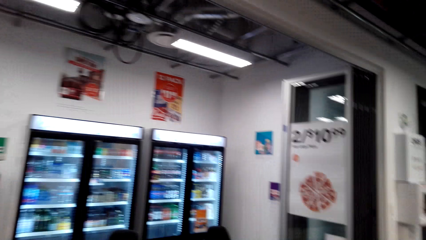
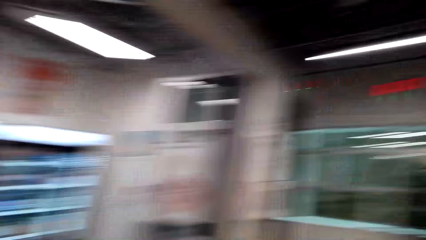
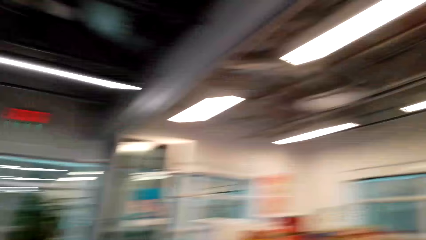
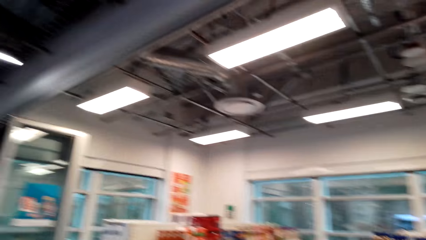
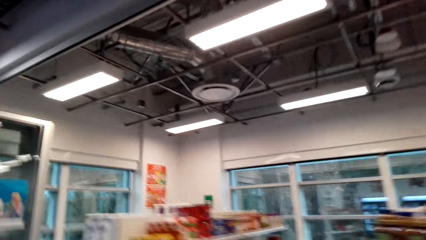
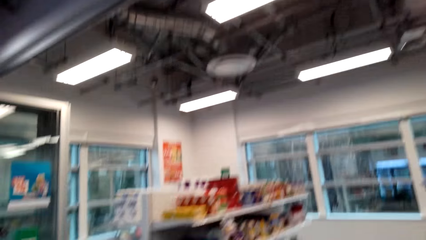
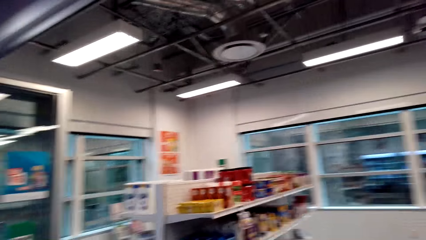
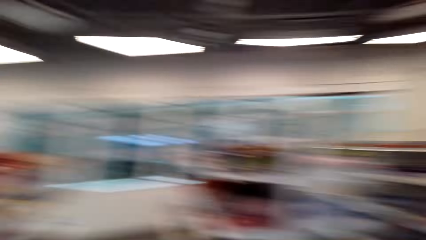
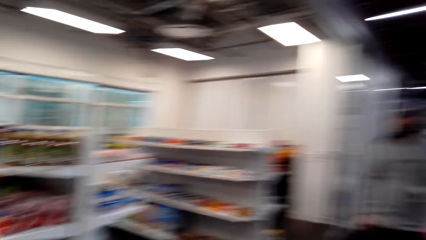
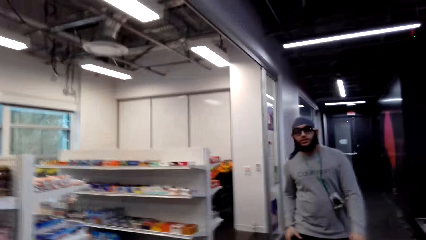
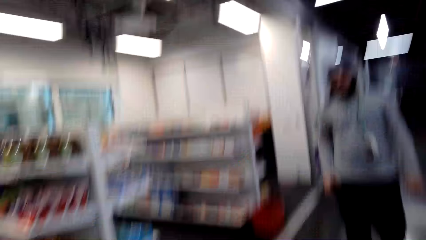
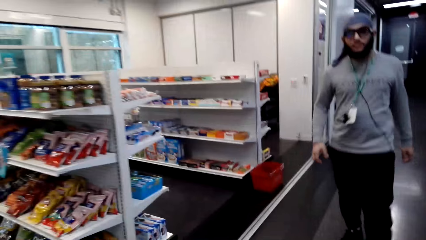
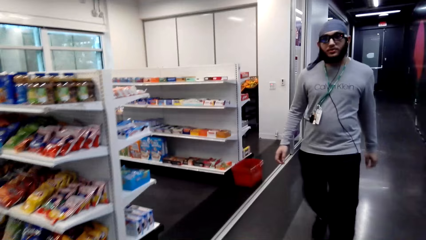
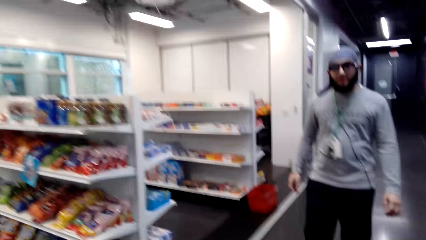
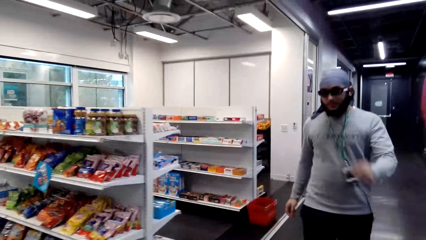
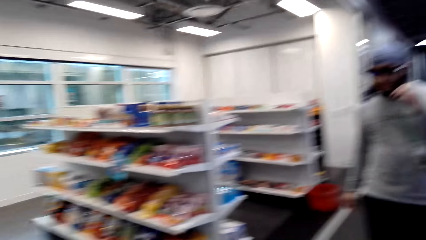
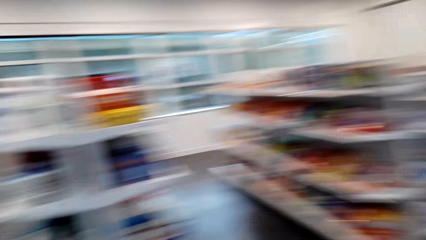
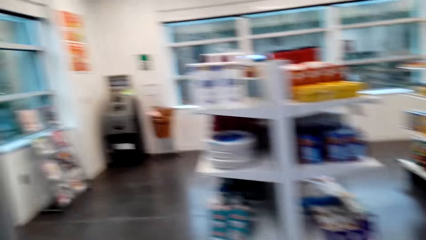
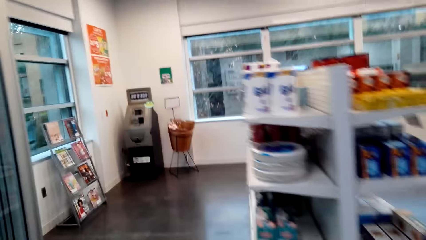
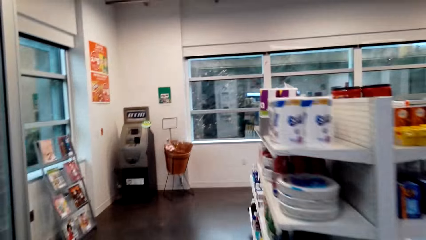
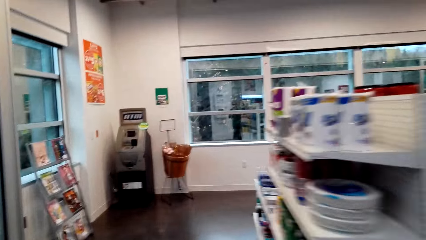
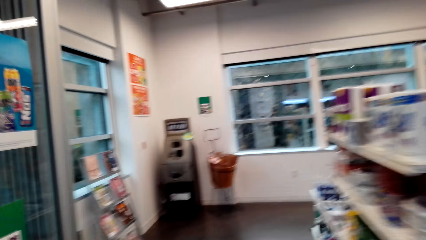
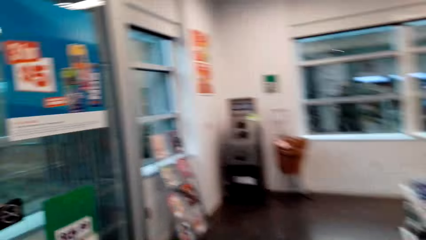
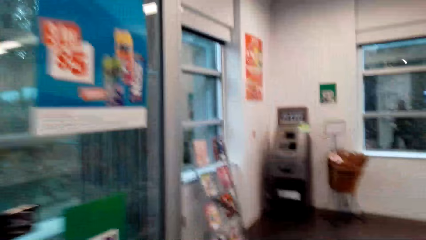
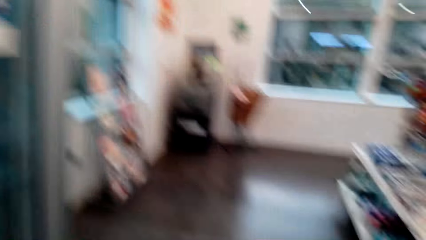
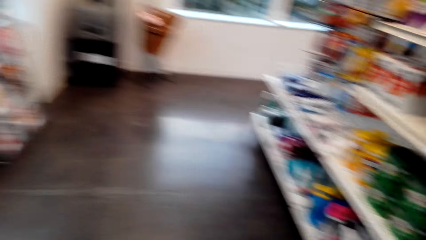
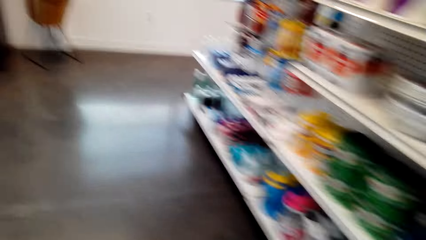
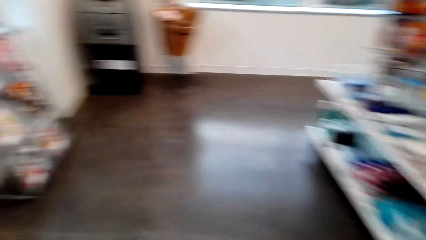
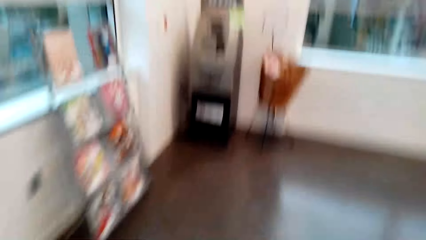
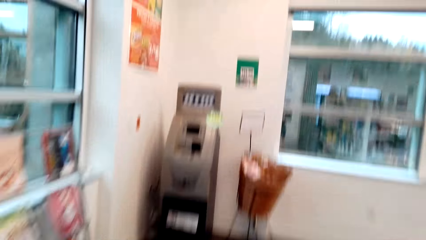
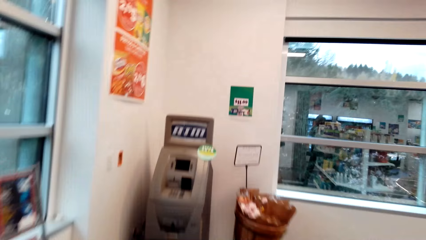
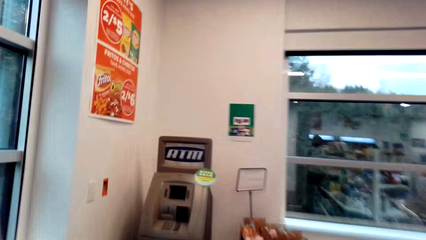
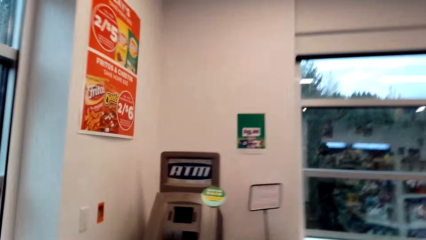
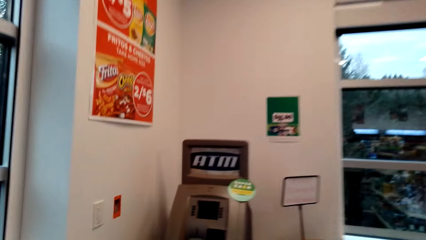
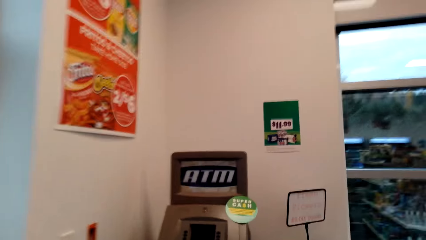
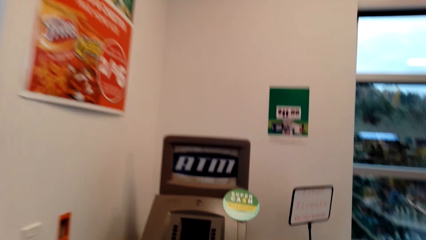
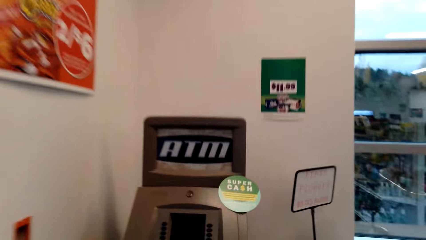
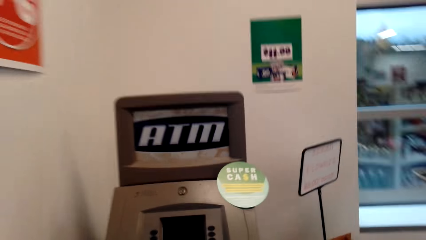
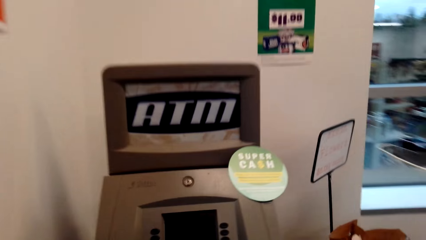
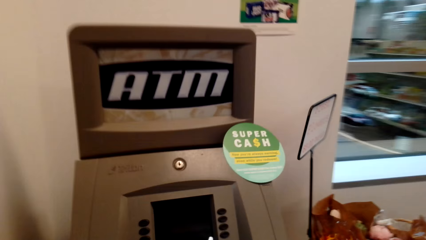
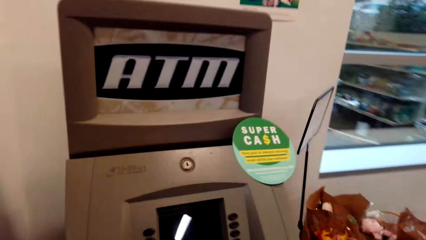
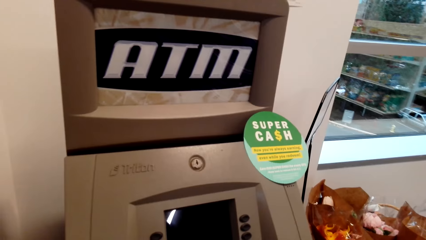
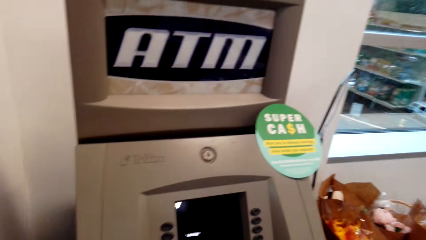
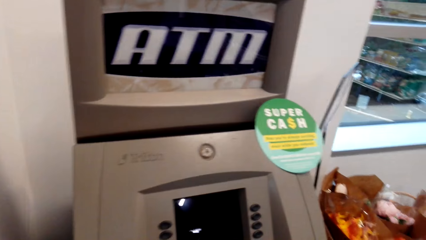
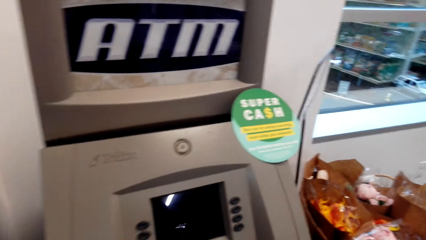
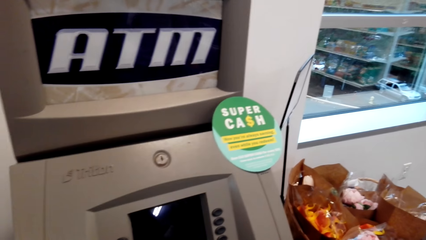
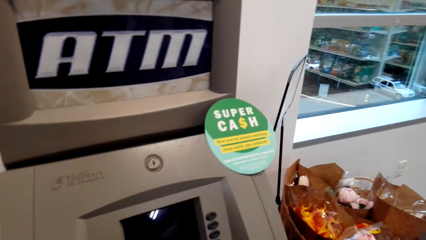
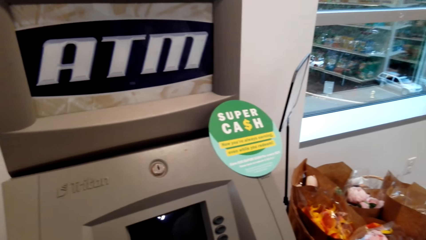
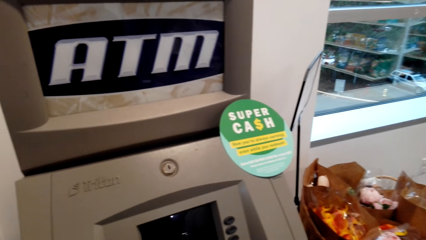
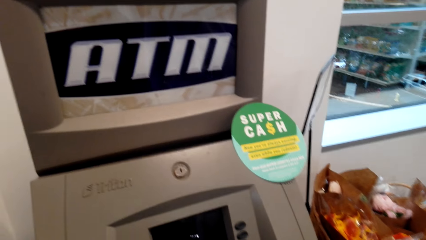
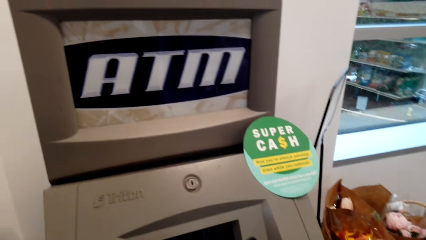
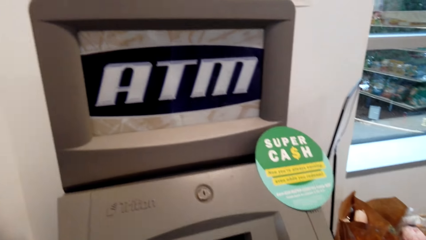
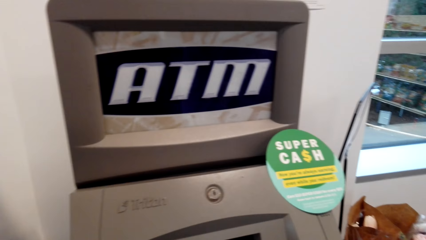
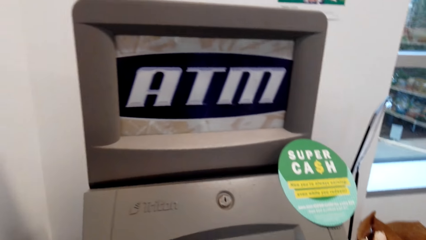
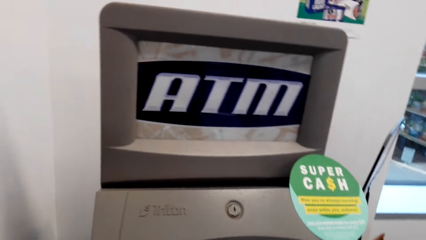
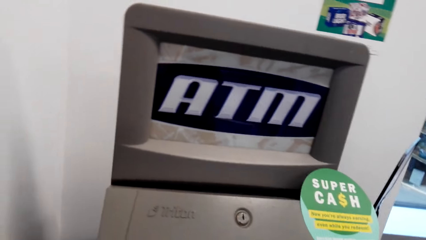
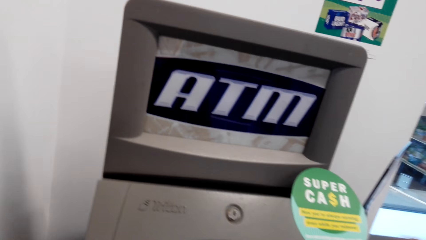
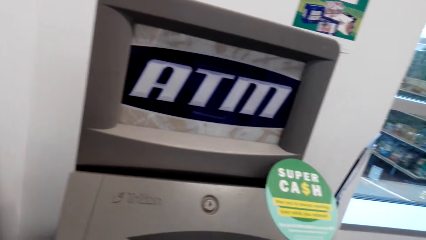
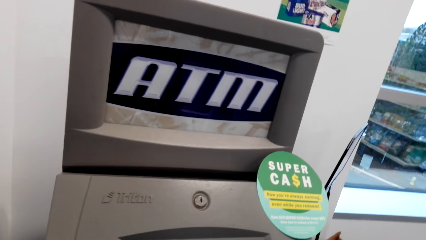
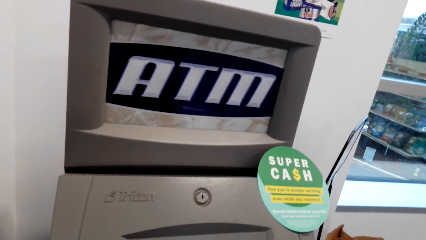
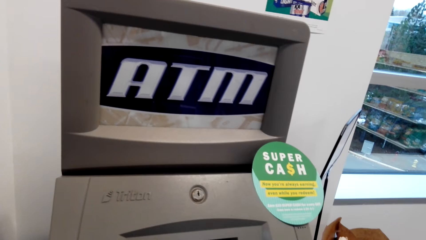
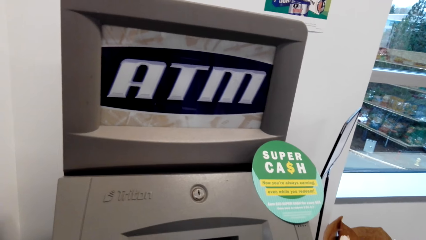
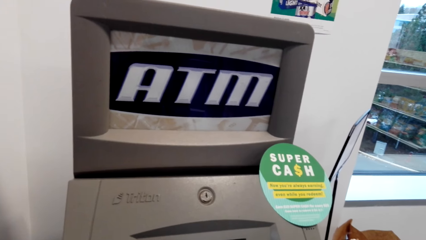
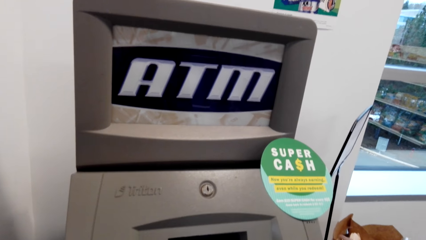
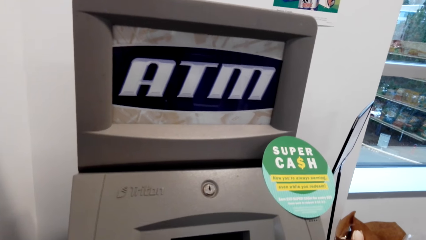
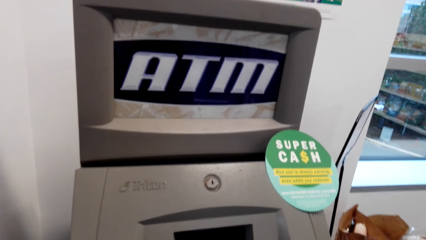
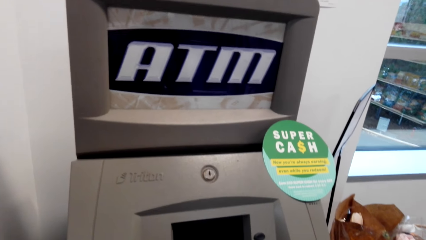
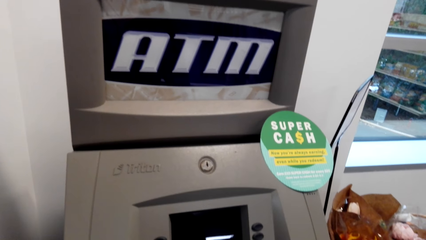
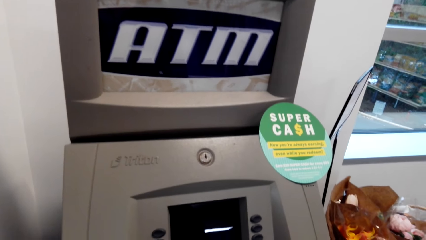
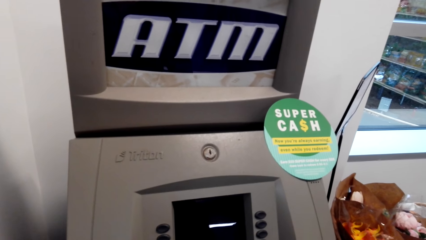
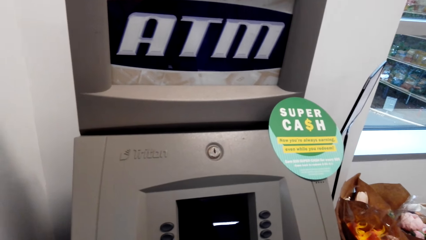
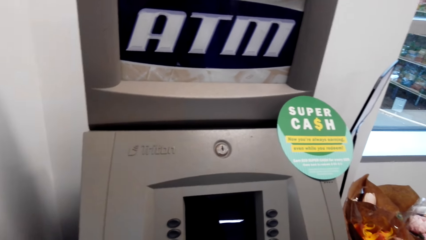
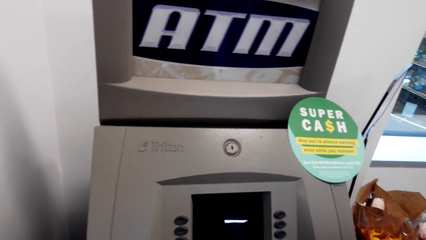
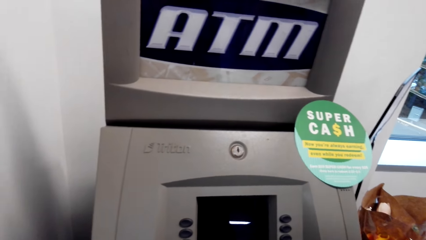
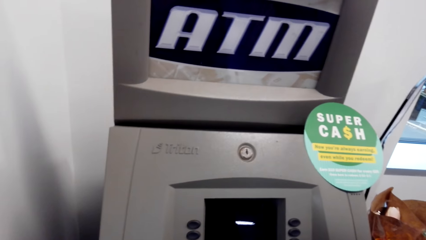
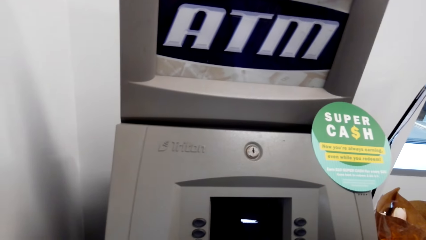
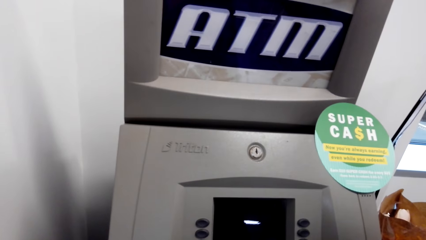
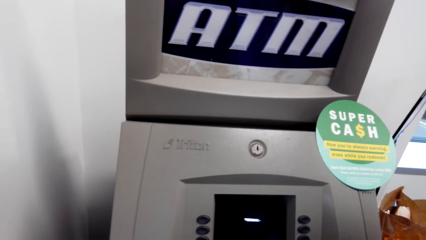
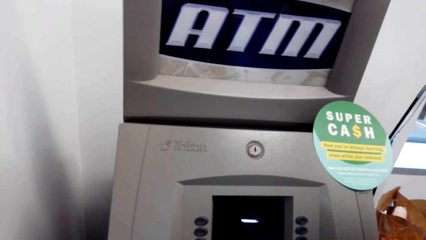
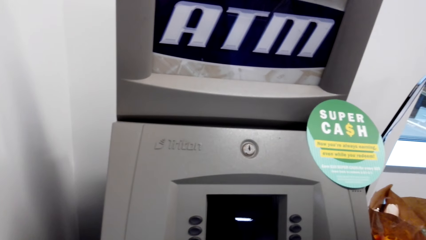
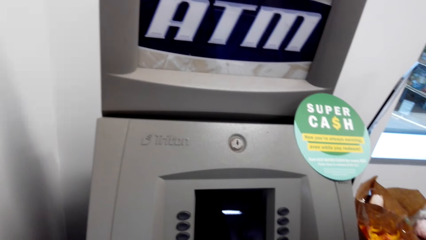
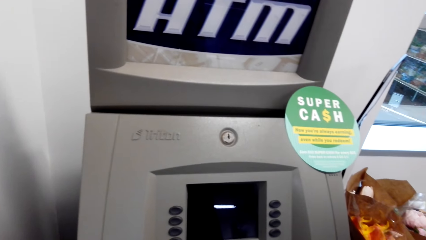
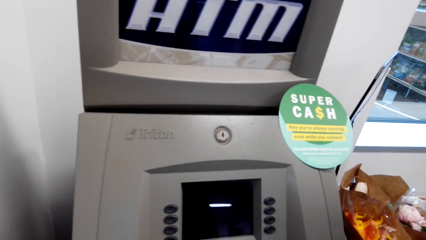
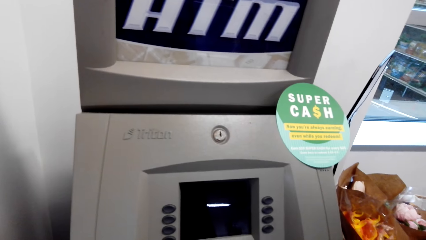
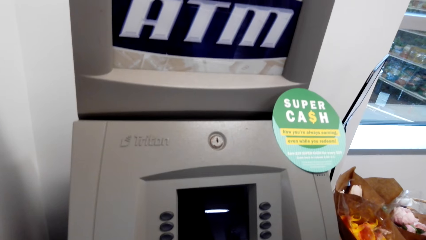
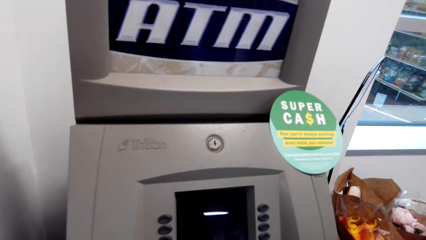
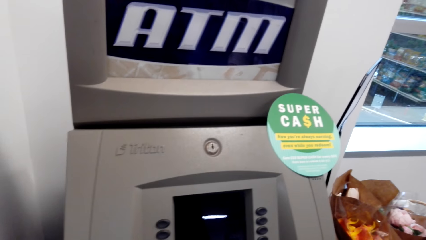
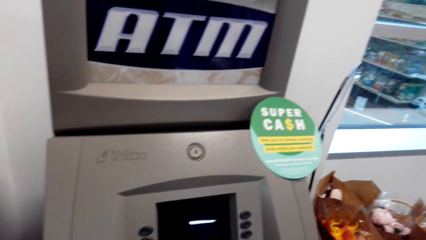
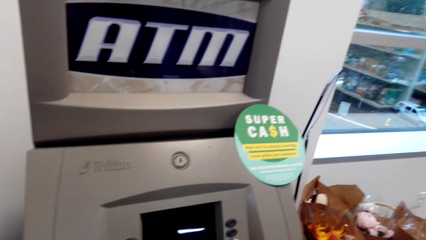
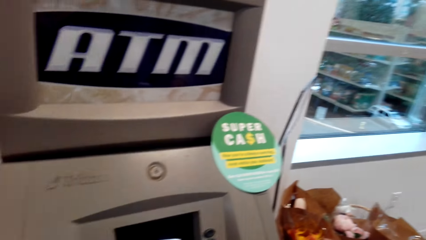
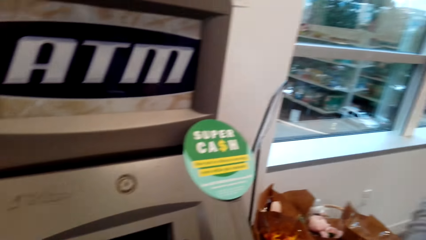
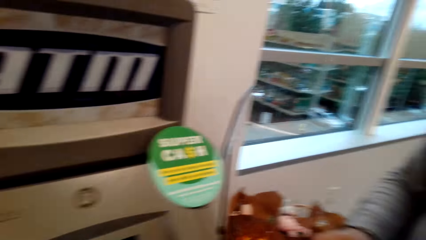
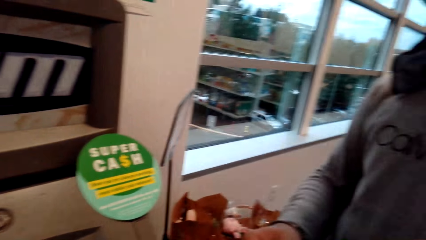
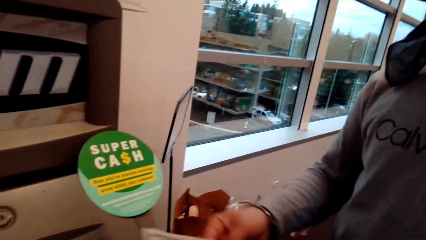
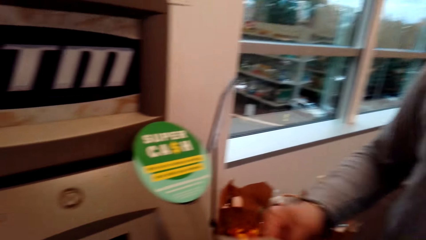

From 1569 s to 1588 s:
The camera wearer talks to a person. They walk around. They press the buttons on the ATM machine.
